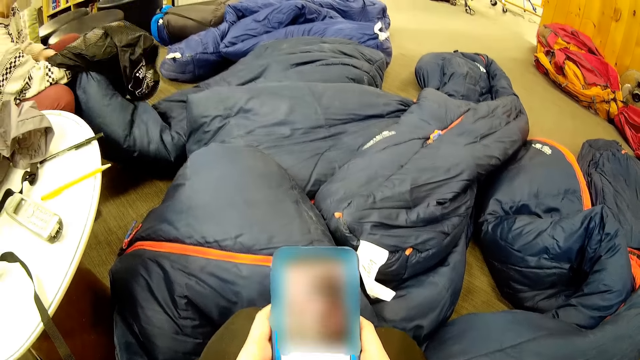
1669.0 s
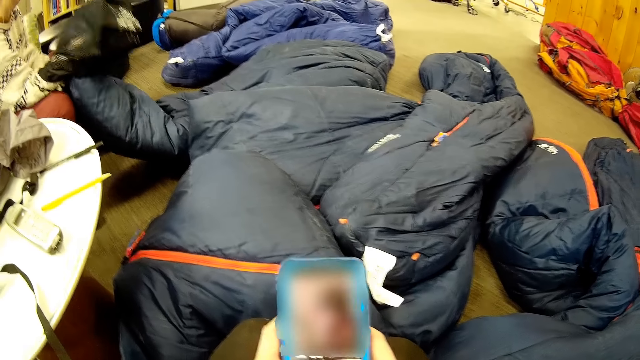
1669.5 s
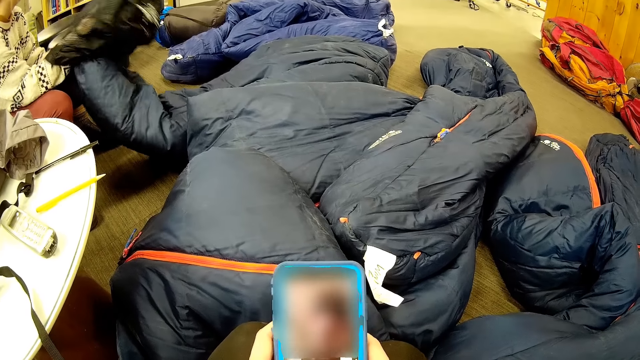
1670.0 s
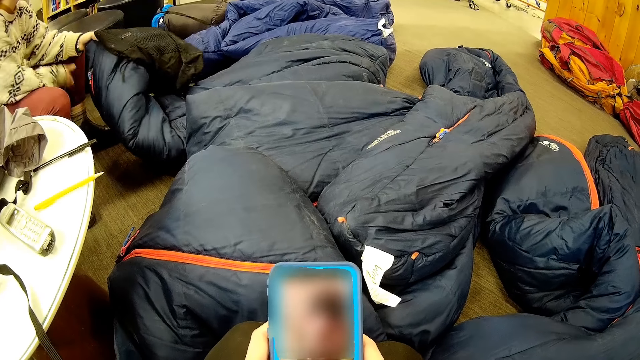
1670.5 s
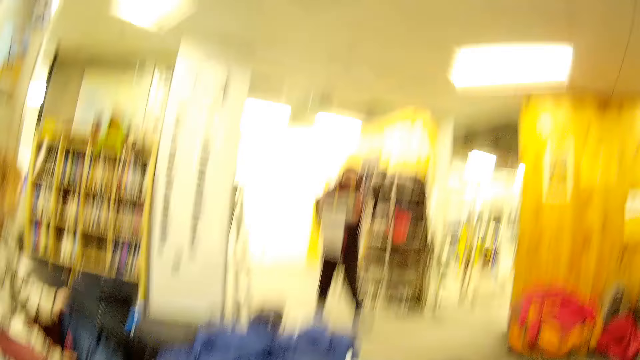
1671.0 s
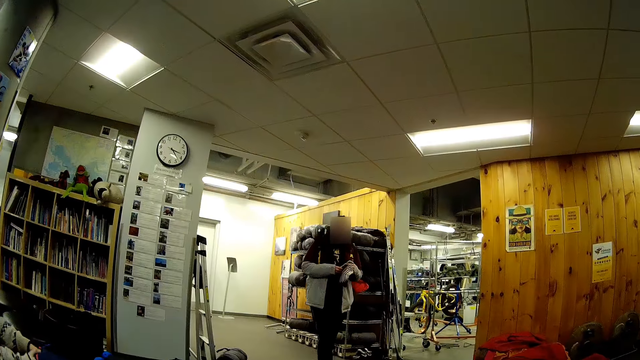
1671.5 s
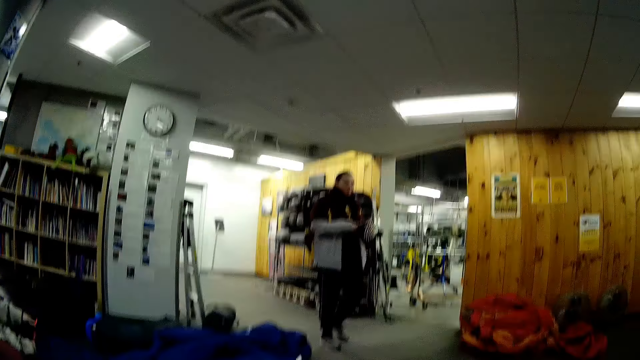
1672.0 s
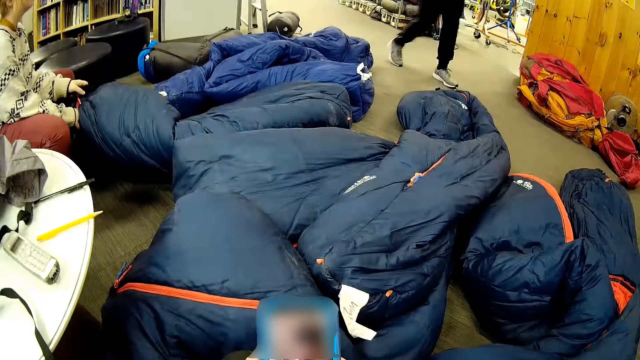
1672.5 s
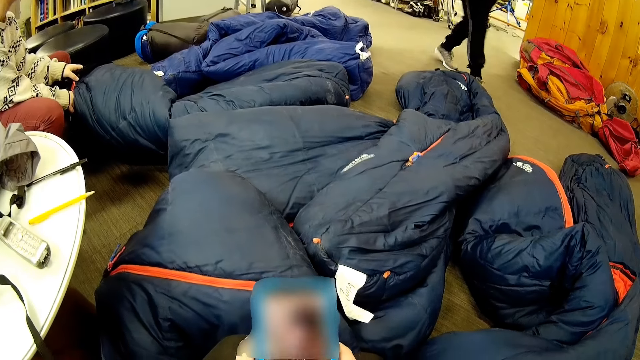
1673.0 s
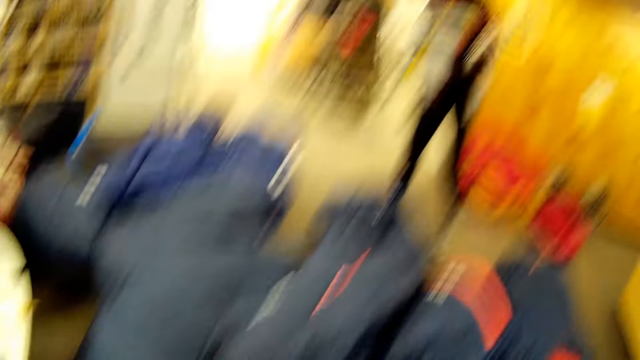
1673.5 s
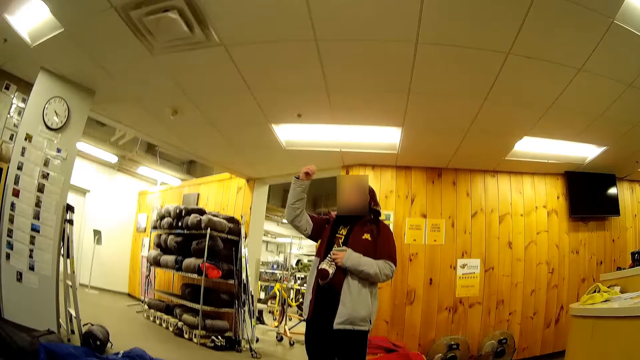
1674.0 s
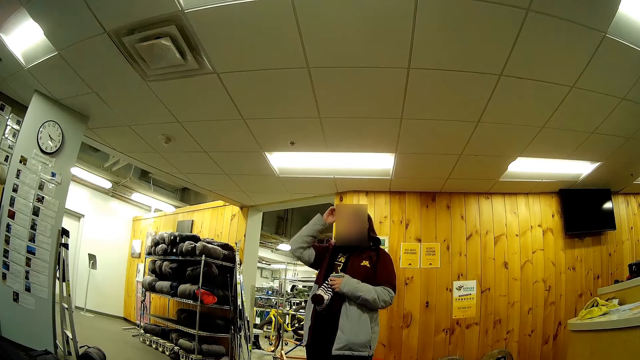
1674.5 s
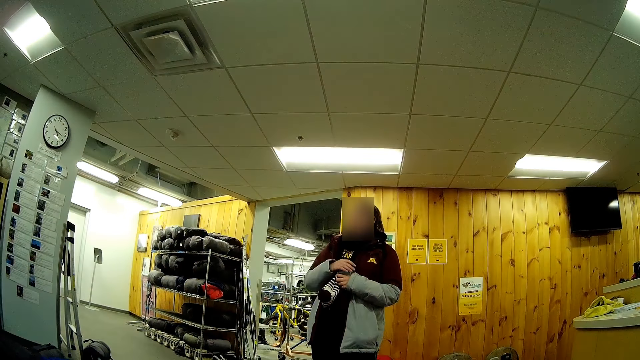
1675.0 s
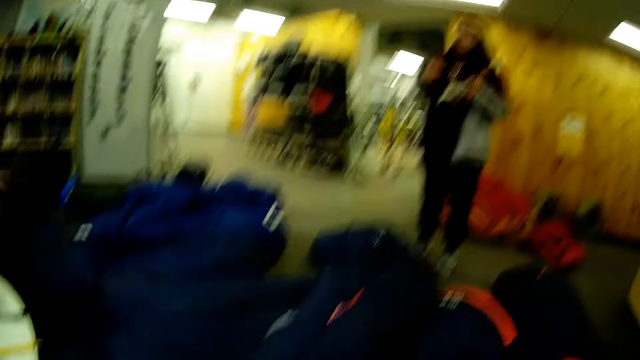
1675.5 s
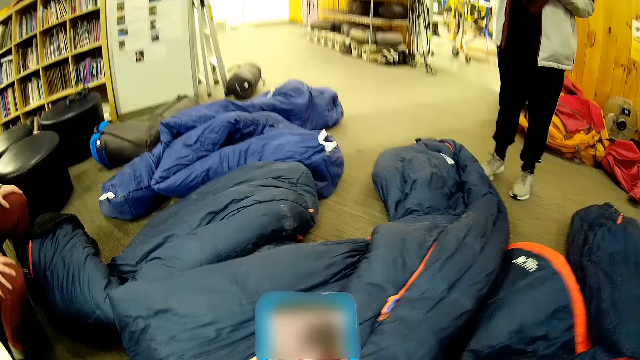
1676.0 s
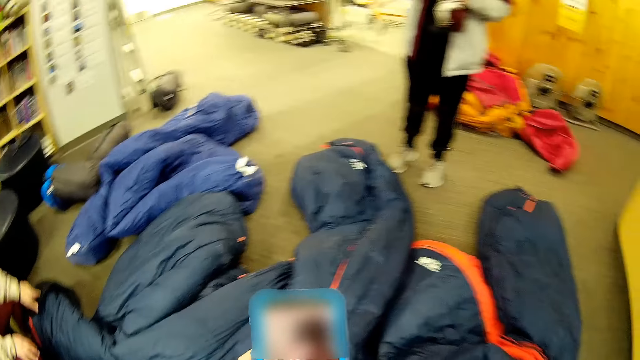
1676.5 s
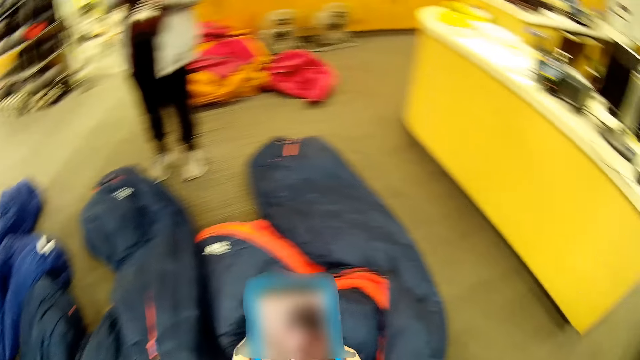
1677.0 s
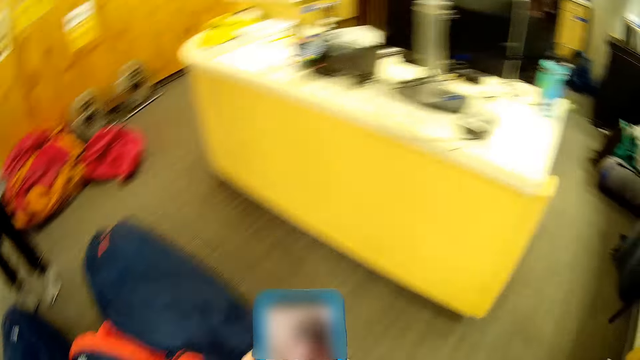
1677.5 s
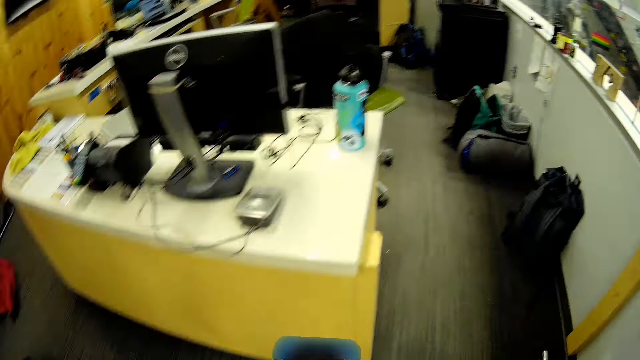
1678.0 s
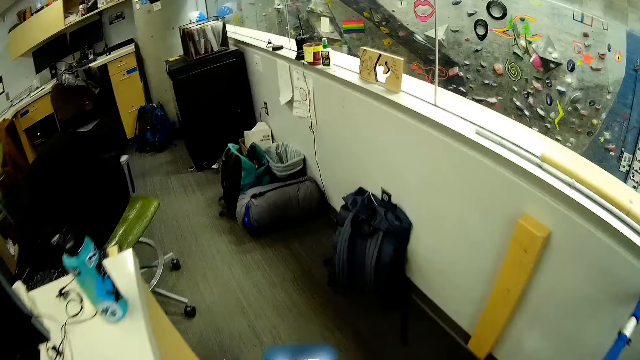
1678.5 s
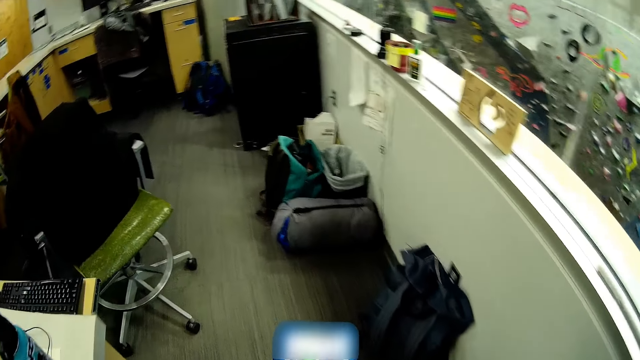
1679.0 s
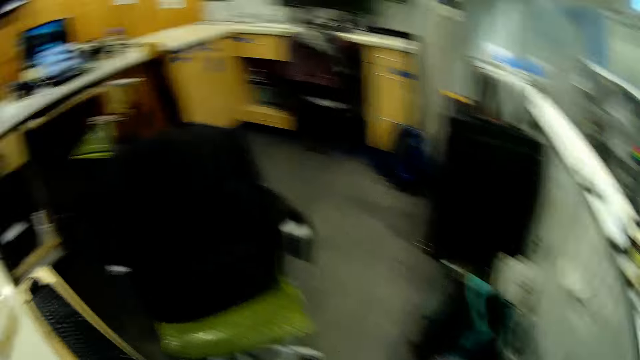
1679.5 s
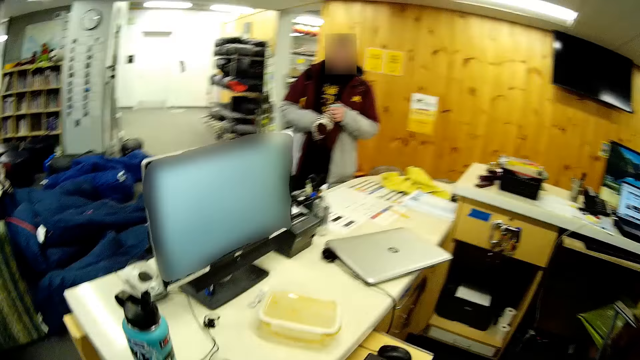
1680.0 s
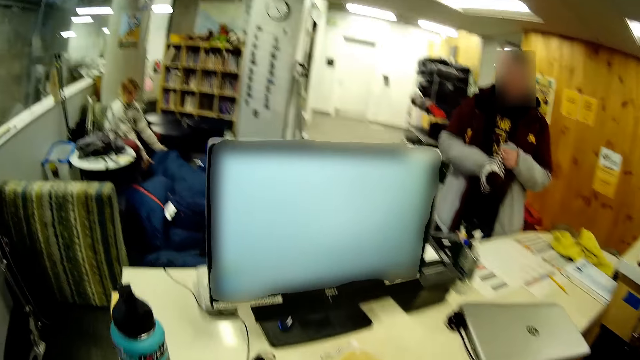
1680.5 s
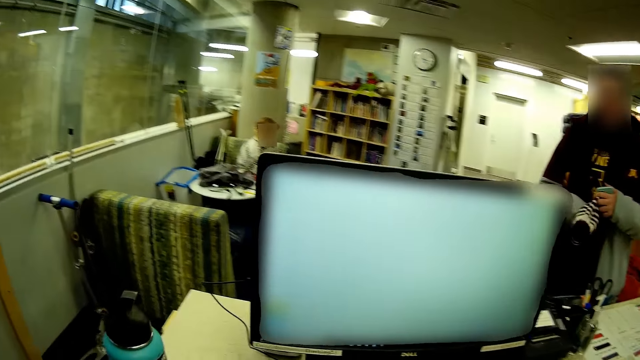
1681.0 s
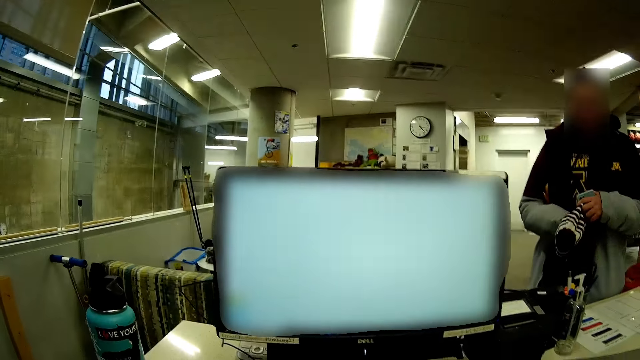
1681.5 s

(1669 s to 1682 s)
The camera wearer walks toward the counter.

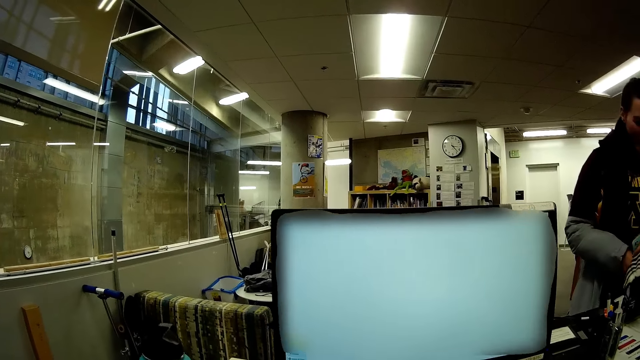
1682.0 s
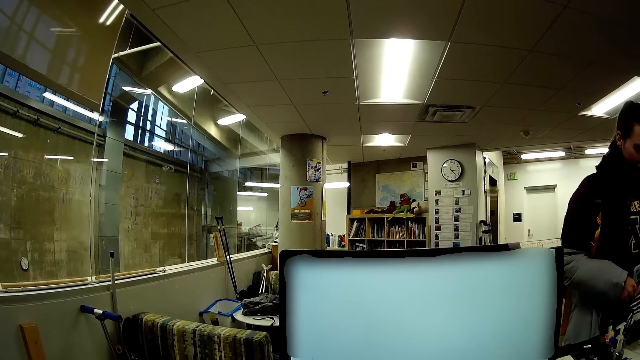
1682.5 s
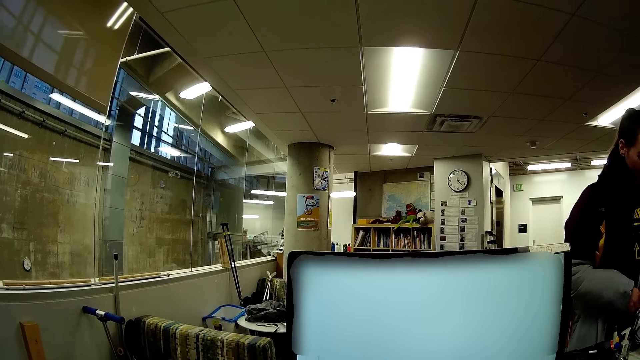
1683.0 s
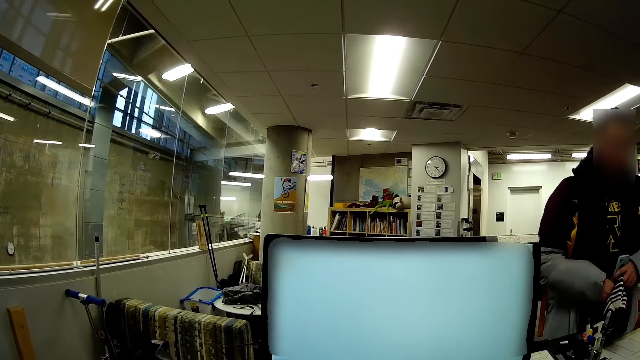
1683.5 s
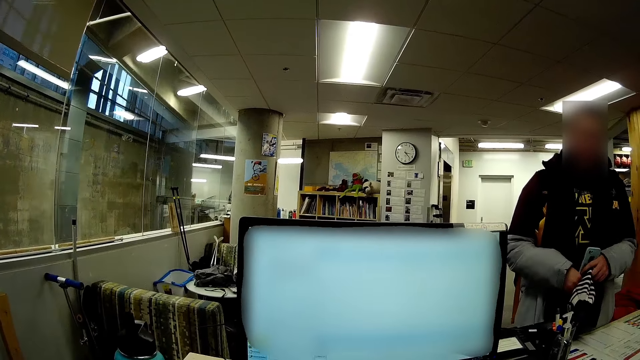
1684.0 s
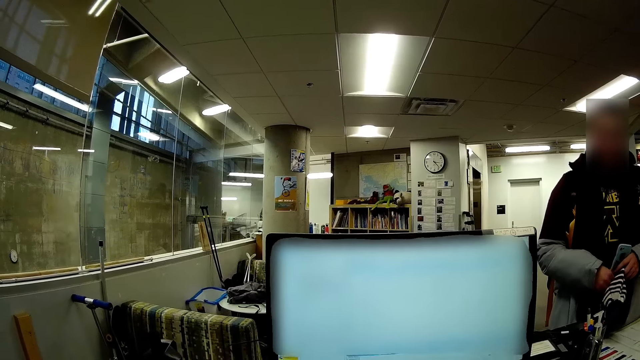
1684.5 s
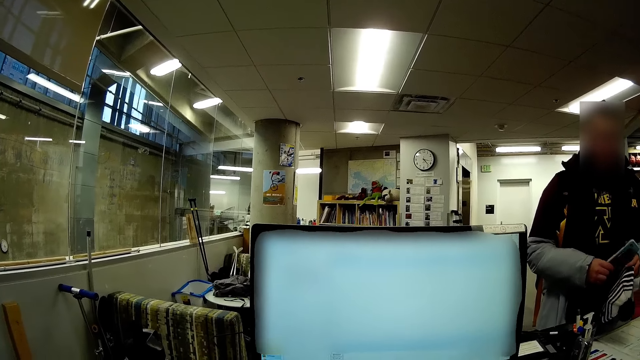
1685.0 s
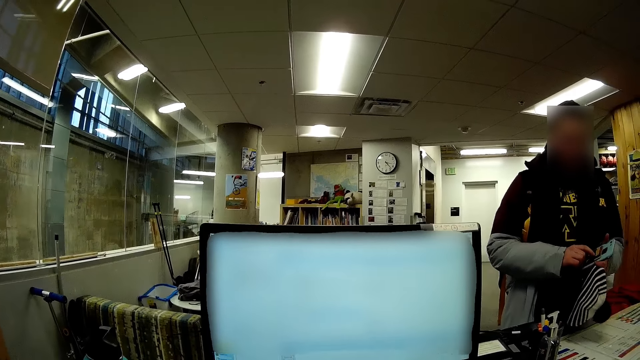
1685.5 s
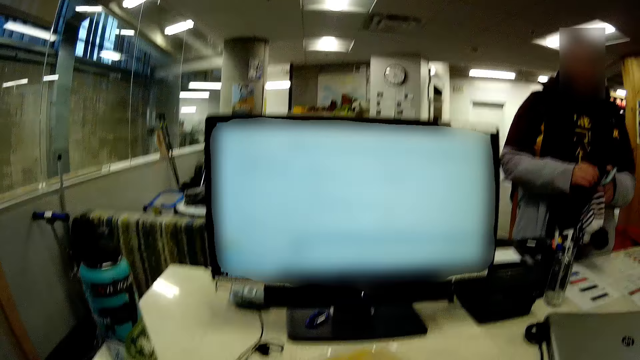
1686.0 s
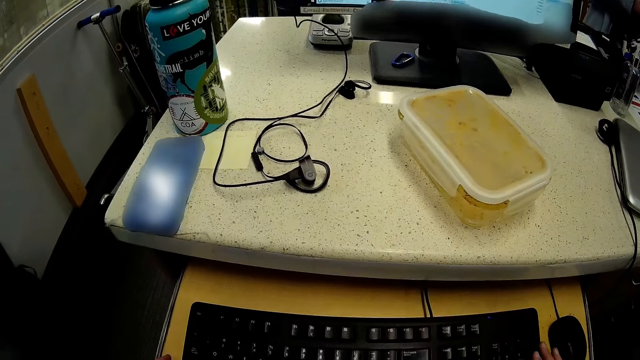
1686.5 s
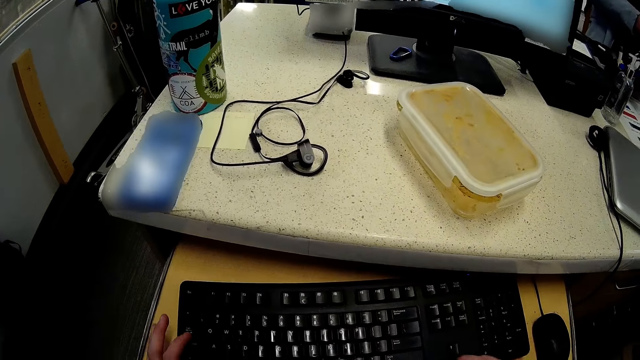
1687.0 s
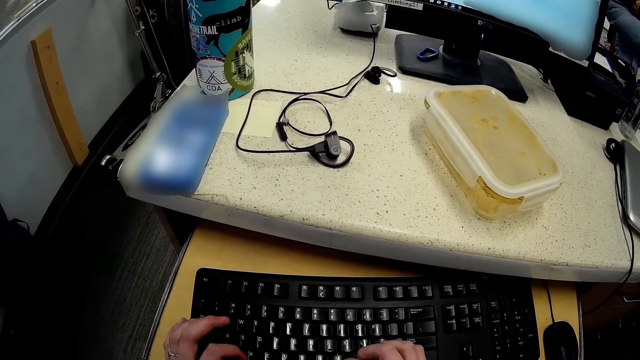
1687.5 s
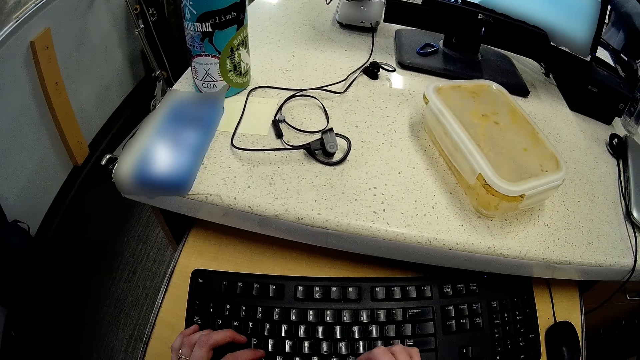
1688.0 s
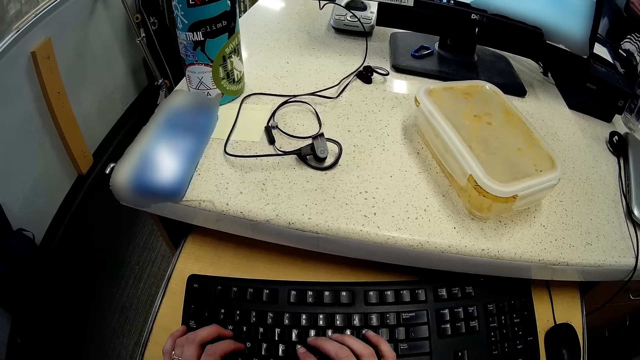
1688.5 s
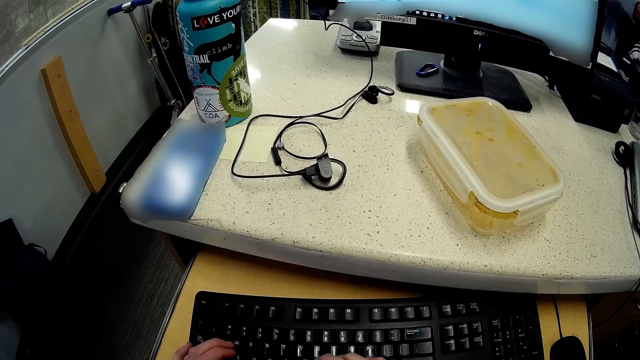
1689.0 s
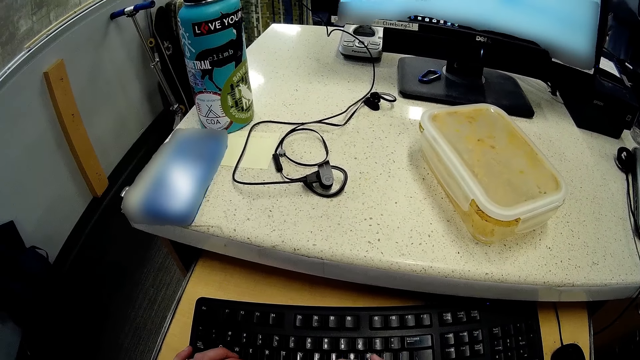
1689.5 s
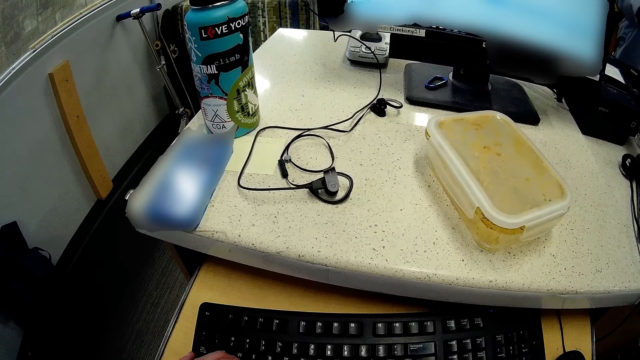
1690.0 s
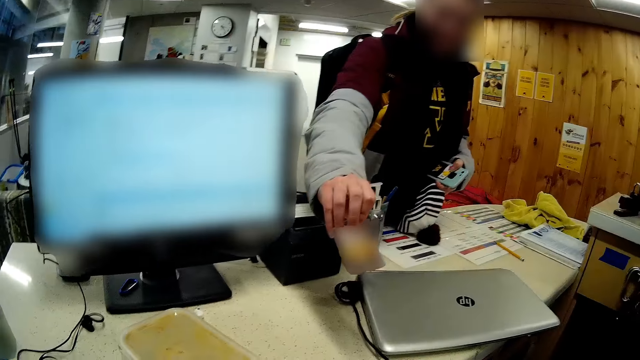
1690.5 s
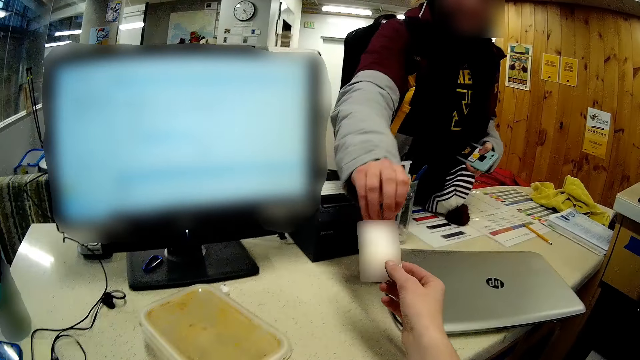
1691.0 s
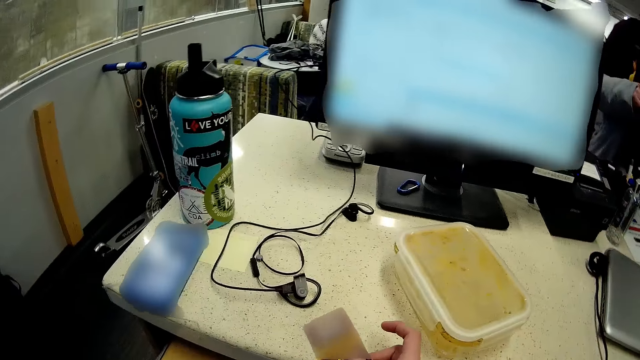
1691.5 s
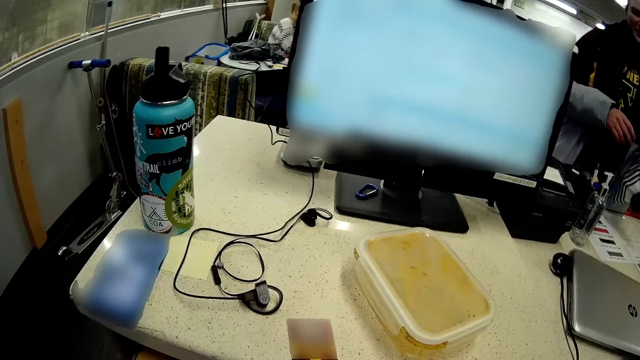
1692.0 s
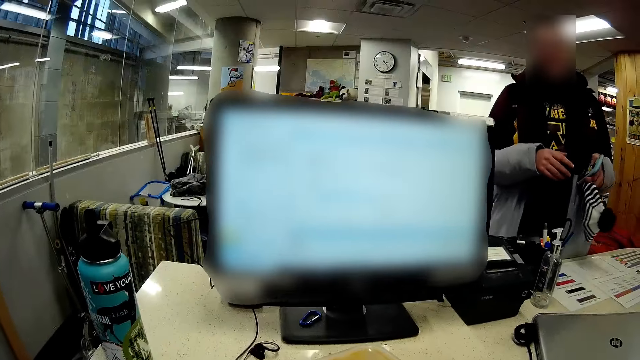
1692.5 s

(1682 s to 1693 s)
The camera wearer presses the keyboard. A woman gives the camera wearer a card. The camera wearer puts the card down.
